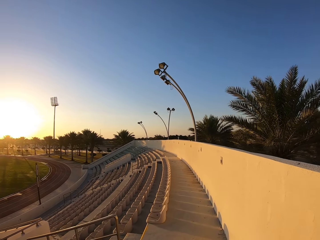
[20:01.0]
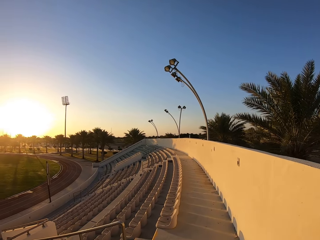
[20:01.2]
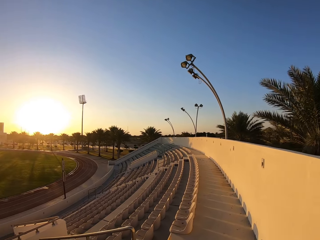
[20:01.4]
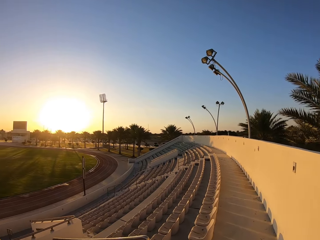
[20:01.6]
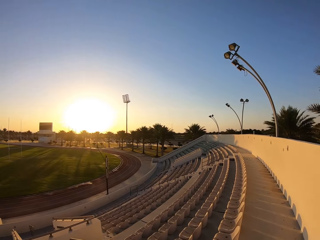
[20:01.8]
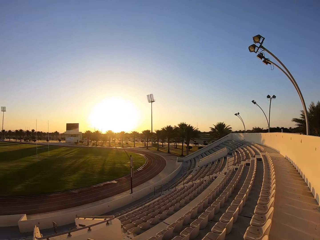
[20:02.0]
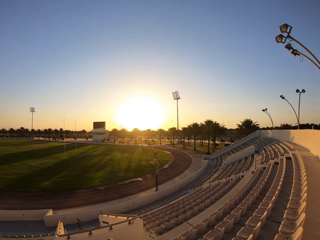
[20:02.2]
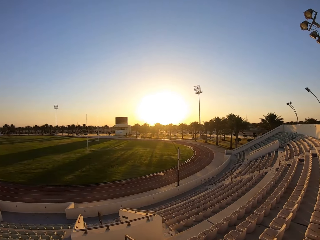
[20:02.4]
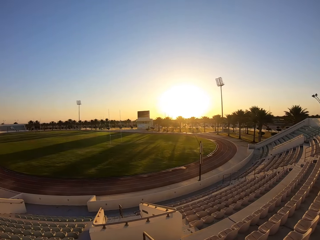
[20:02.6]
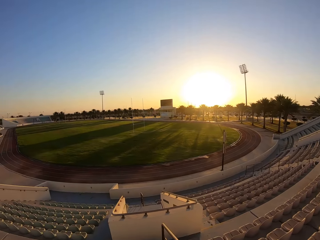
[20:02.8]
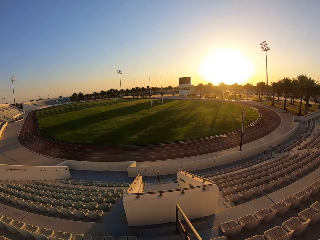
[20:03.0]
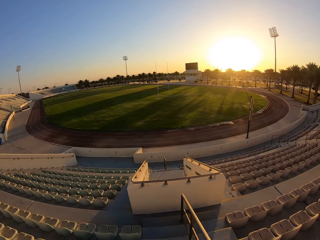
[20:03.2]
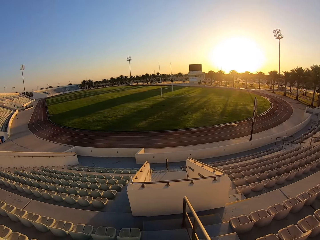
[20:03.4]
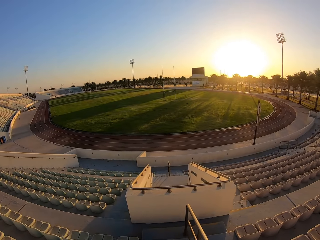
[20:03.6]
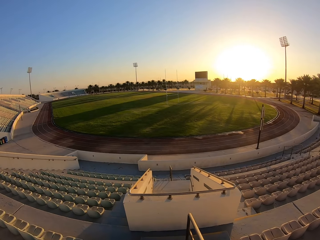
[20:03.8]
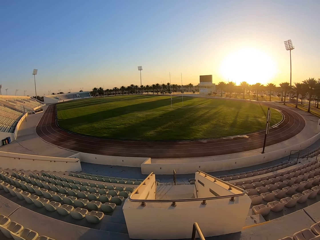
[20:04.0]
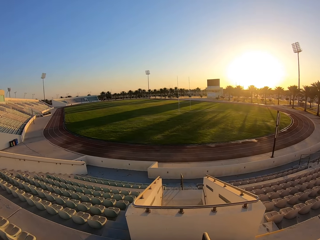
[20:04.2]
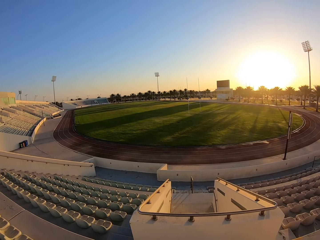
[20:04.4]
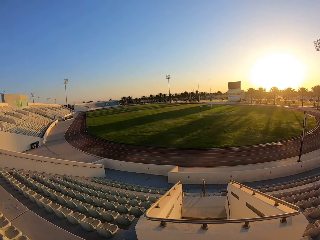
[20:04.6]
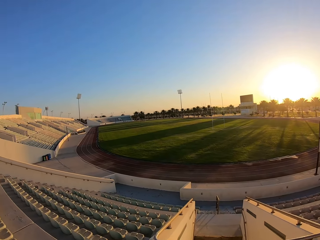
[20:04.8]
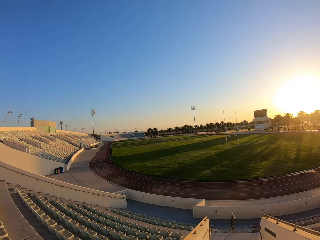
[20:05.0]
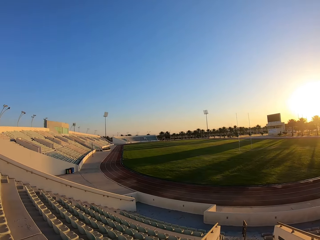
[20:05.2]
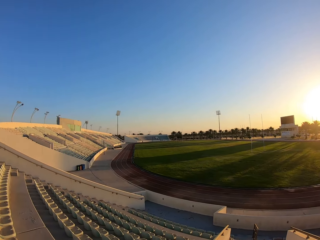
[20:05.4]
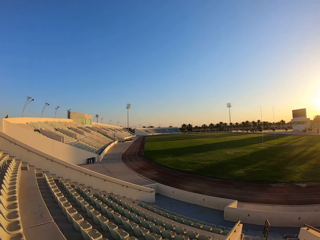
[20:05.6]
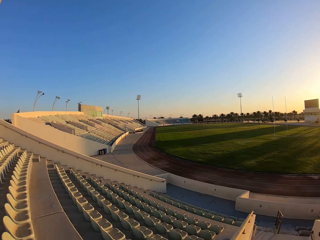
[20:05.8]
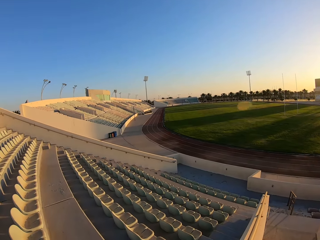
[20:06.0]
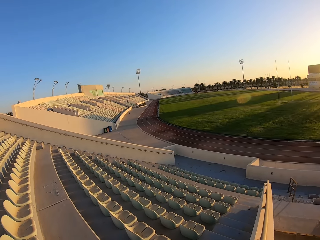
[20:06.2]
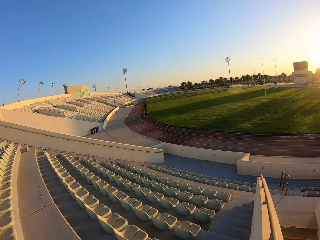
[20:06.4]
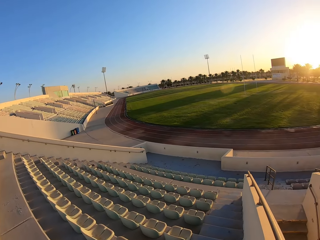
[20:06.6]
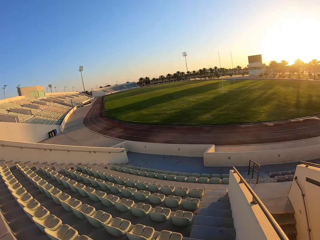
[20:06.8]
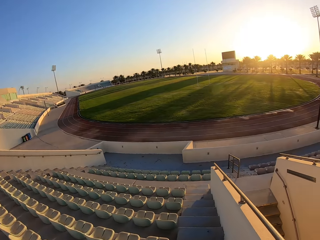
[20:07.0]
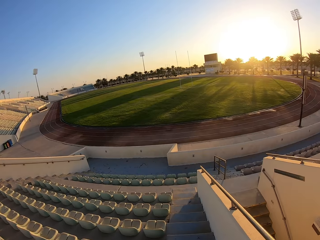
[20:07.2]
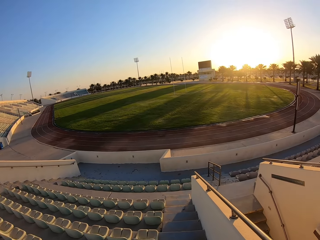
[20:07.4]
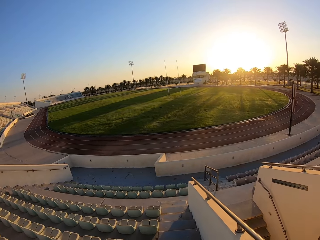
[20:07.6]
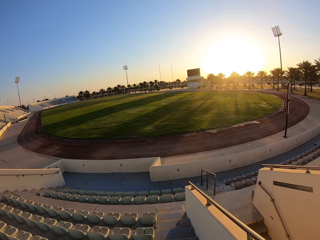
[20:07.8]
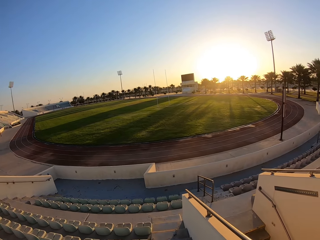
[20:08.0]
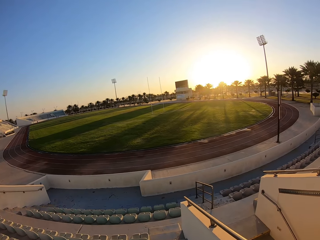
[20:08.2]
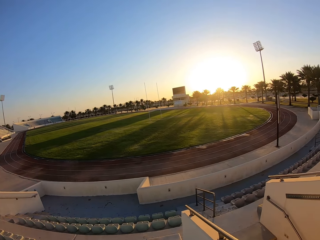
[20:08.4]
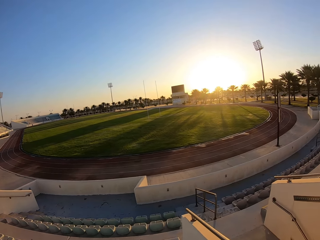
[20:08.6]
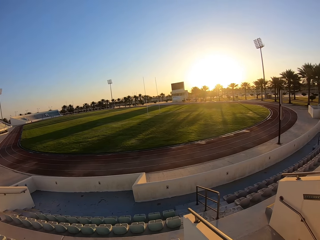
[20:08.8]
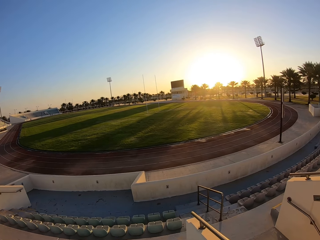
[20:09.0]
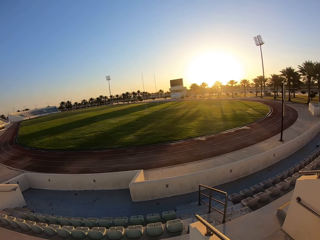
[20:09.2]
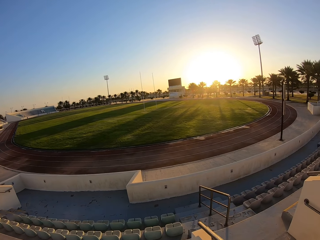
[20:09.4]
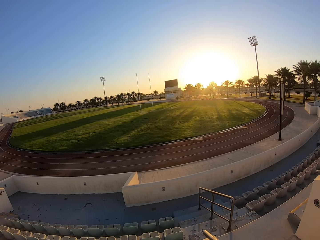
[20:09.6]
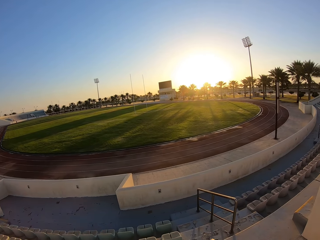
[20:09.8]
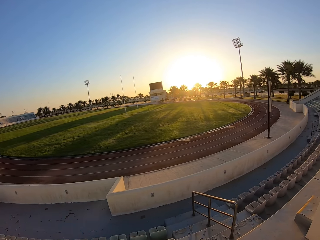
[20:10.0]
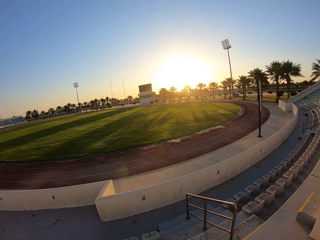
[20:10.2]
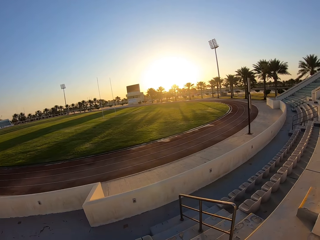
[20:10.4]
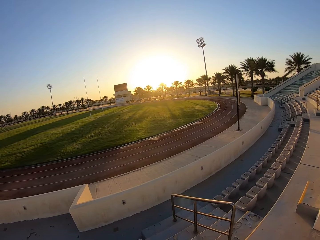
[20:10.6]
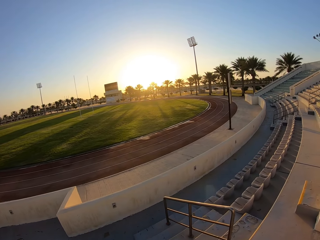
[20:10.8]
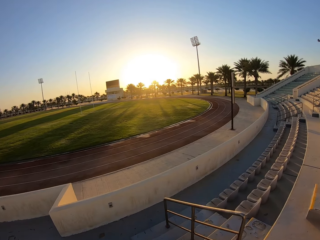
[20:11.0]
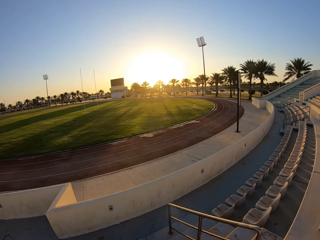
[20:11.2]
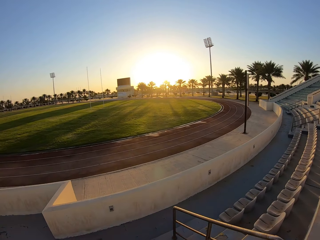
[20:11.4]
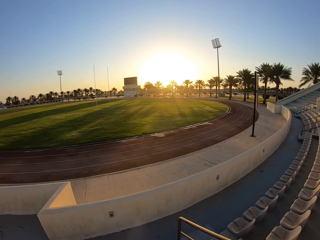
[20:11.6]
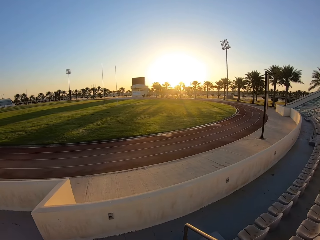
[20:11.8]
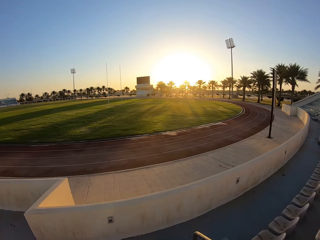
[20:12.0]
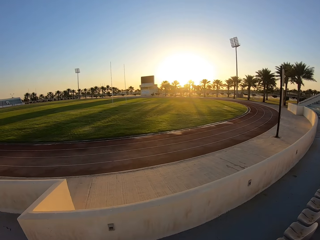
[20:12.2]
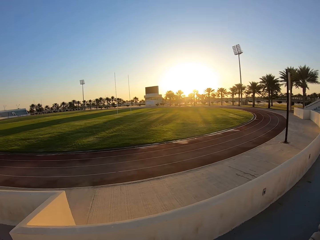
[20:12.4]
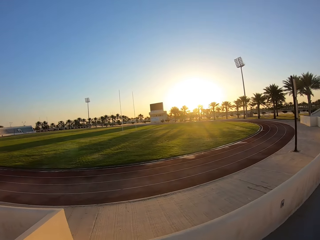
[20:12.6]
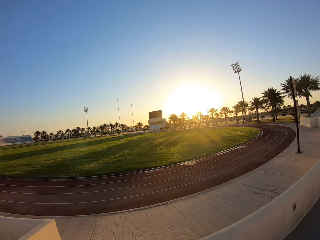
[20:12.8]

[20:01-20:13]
The camera wearer walks down the stairs.

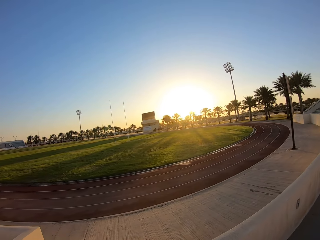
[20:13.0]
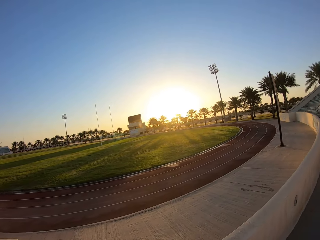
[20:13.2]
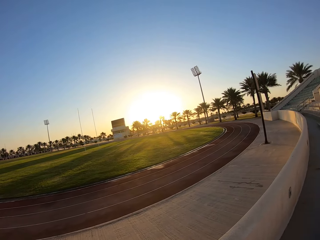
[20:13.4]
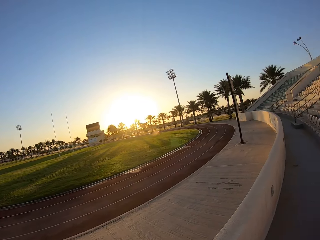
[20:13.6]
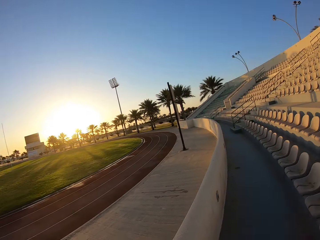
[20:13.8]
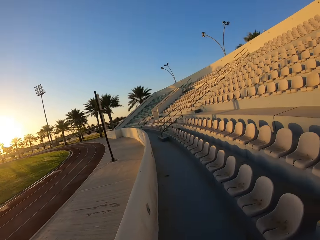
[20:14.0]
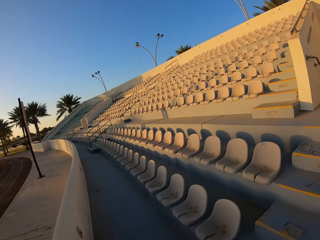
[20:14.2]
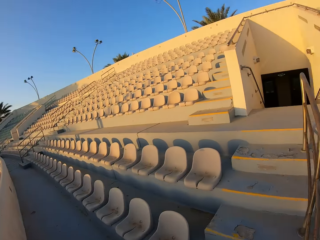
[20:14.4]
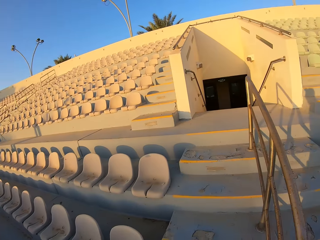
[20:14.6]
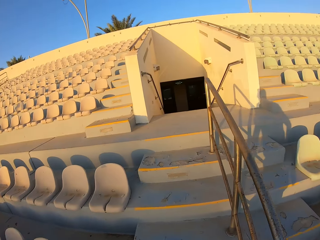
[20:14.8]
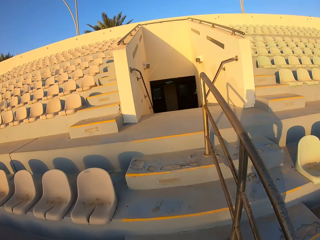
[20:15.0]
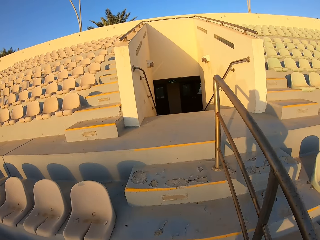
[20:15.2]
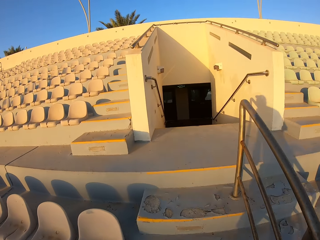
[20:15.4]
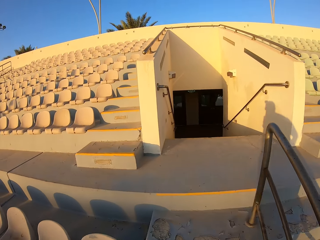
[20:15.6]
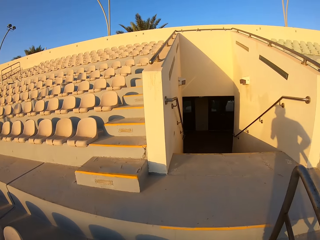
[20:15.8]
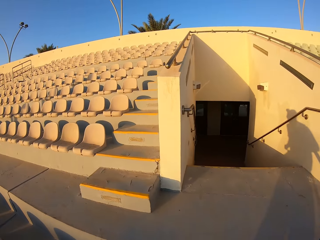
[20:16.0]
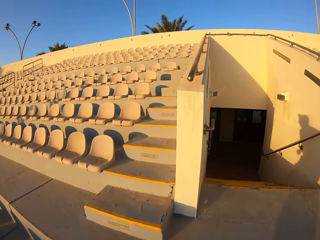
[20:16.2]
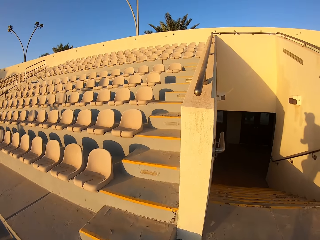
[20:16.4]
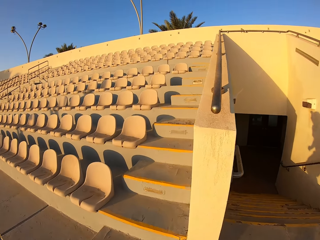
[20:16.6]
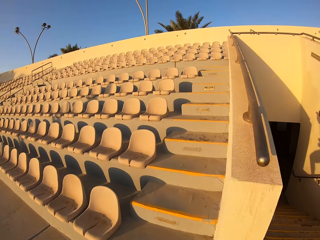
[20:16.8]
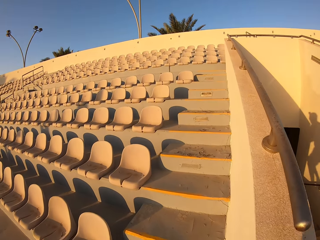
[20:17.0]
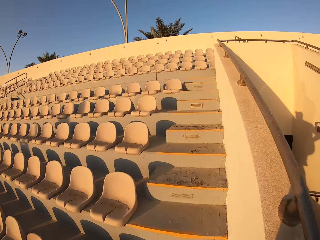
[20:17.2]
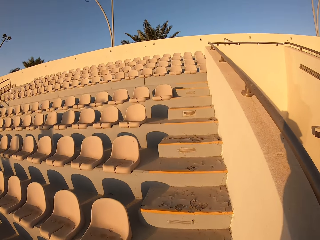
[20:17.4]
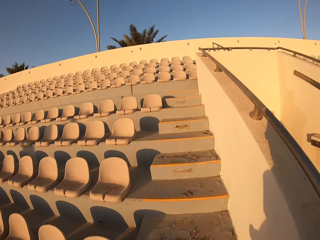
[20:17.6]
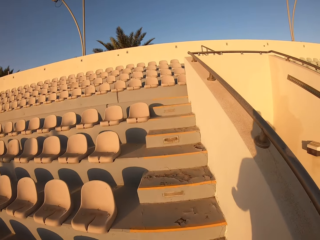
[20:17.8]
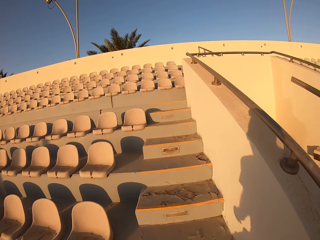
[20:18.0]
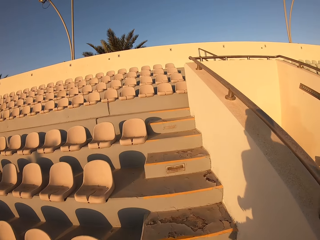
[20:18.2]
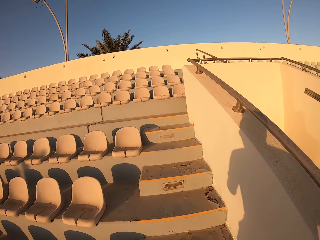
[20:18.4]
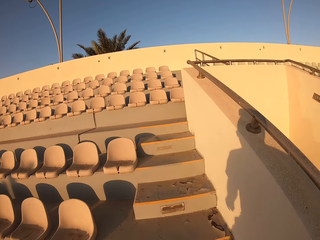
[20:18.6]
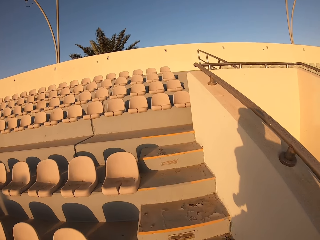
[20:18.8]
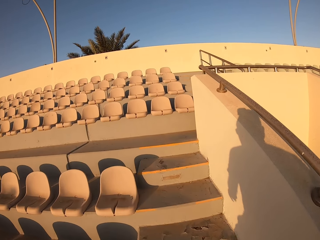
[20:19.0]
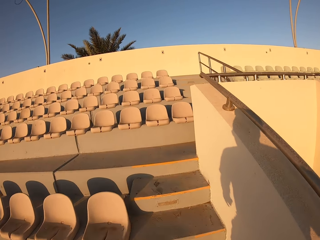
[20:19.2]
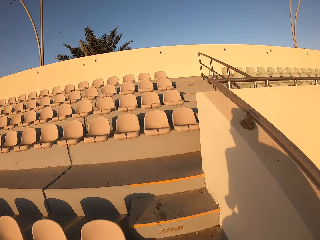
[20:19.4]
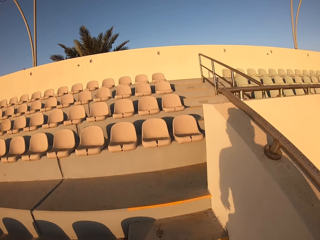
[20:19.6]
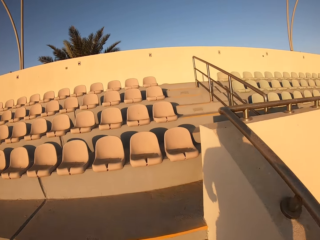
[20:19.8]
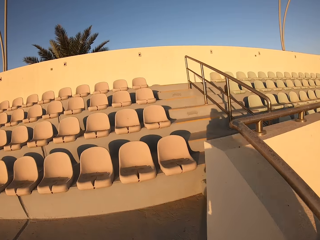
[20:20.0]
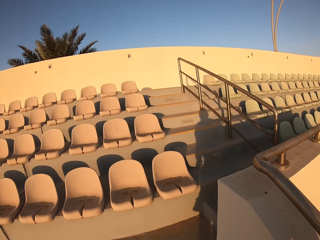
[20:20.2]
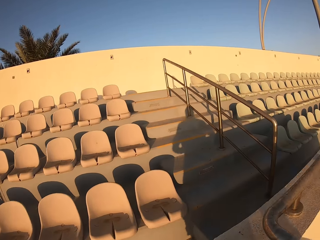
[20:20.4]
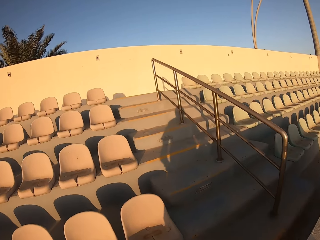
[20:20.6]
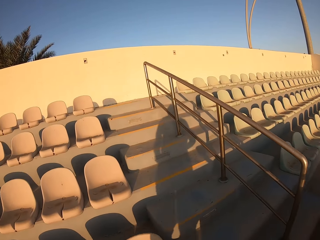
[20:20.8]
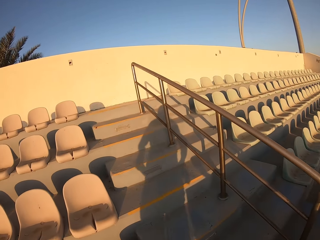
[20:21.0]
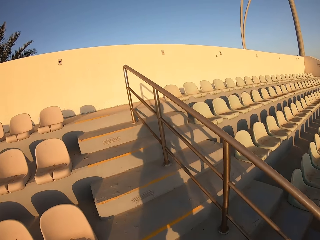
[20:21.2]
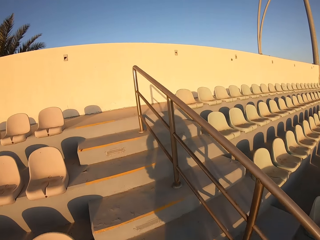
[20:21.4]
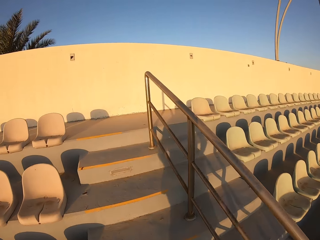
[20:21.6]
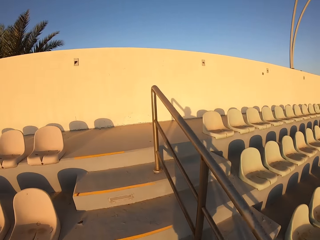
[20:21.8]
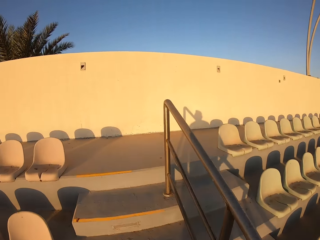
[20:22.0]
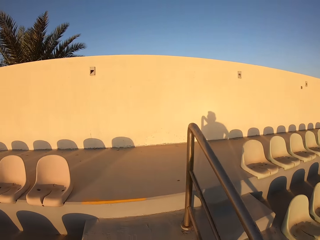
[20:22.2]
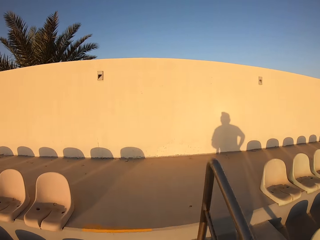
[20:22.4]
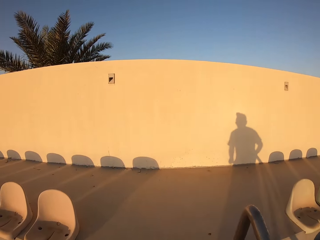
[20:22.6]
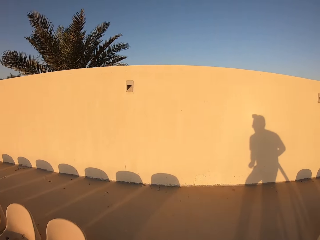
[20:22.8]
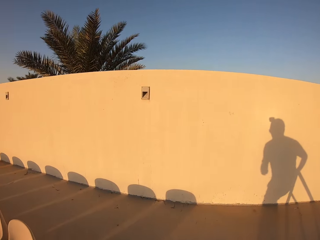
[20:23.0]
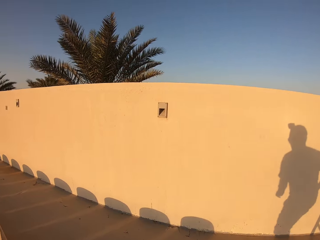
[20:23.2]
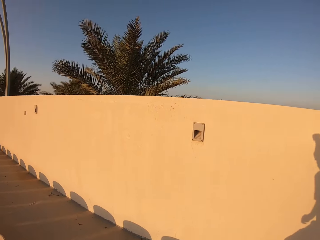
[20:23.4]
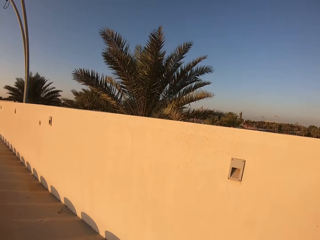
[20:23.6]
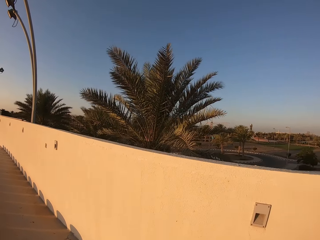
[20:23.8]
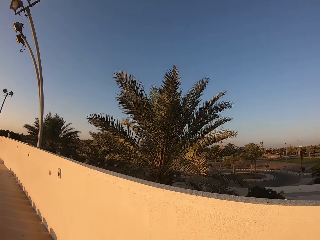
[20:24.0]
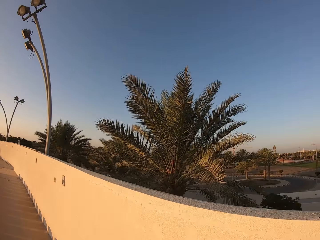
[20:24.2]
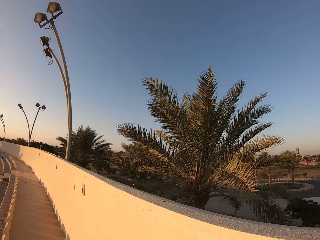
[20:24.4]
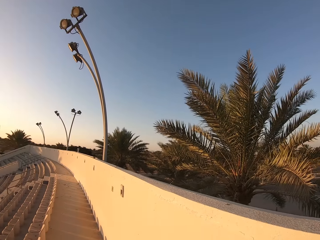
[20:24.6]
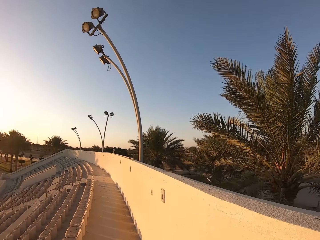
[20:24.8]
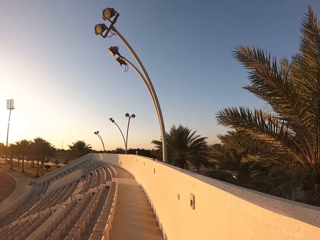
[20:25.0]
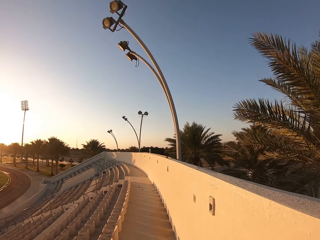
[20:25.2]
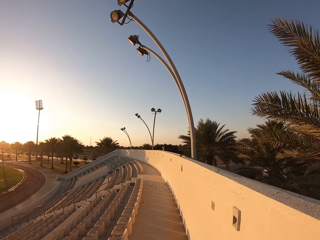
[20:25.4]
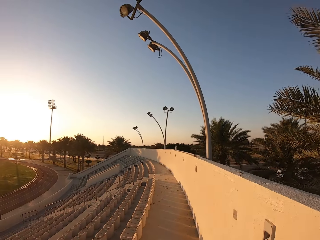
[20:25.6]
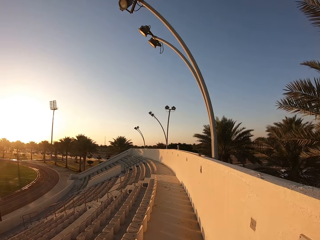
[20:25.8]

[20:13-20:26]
The camera wearer walks up the stairs.
